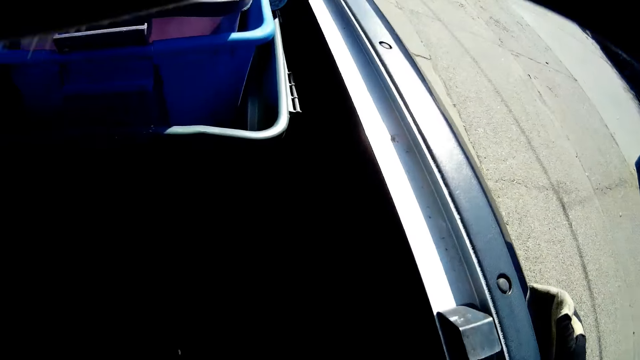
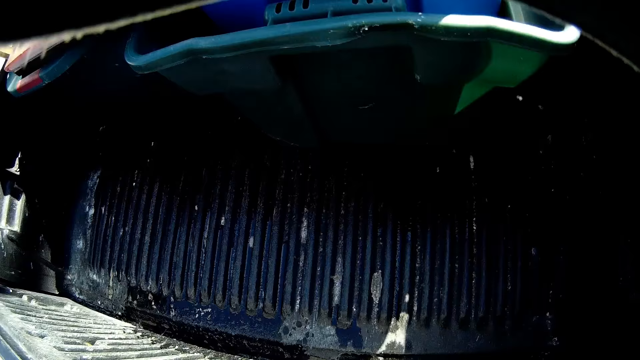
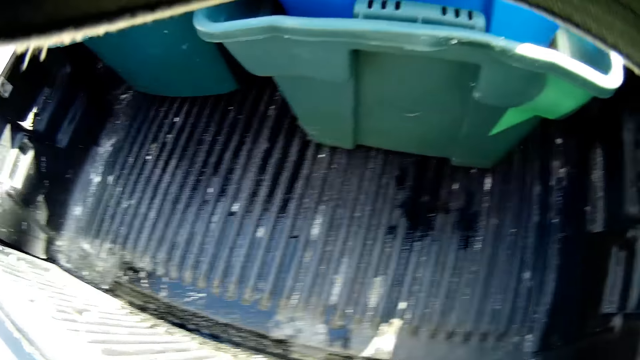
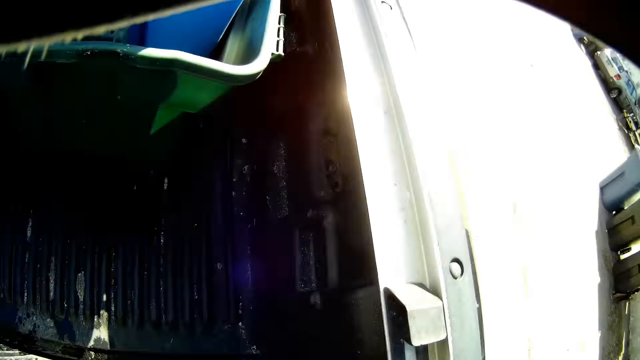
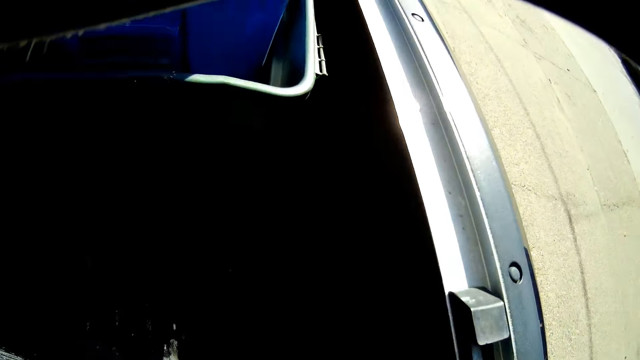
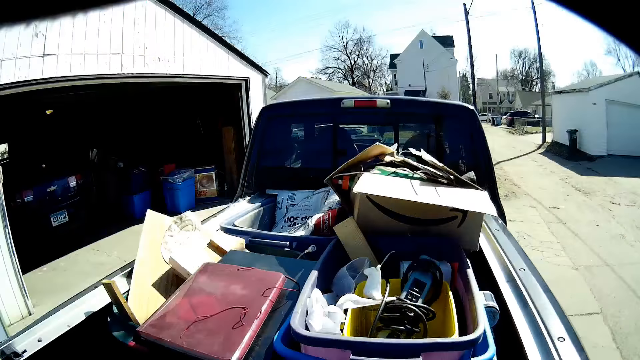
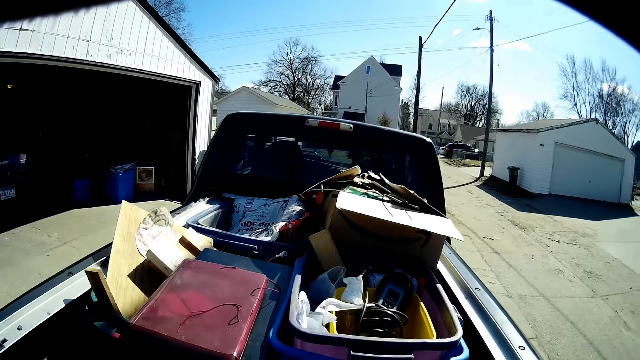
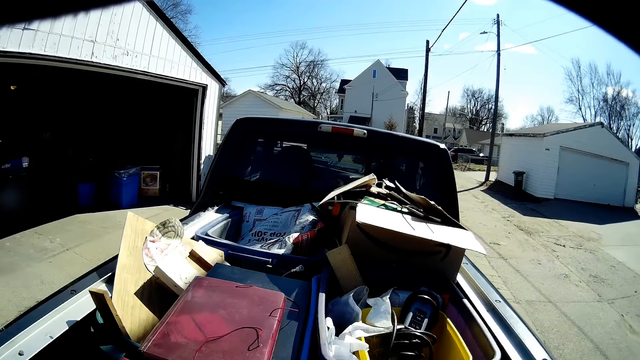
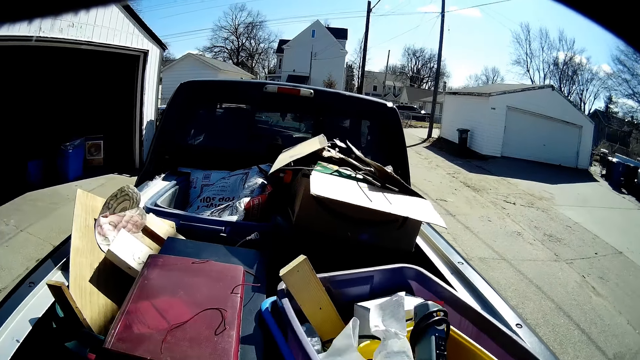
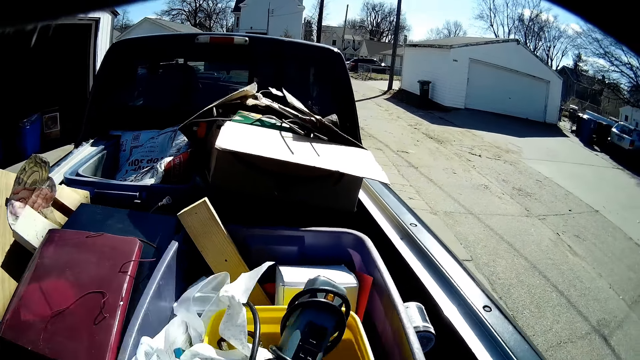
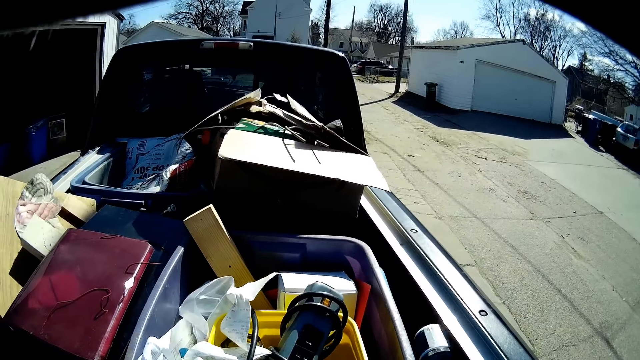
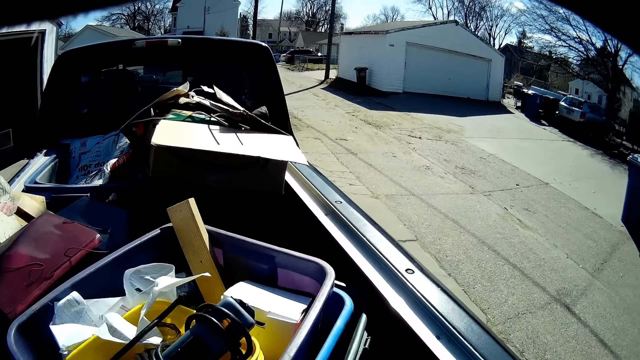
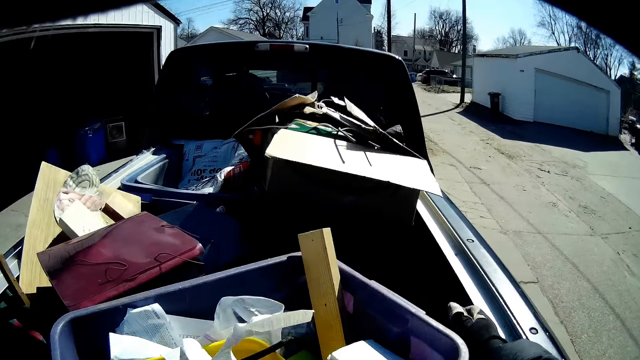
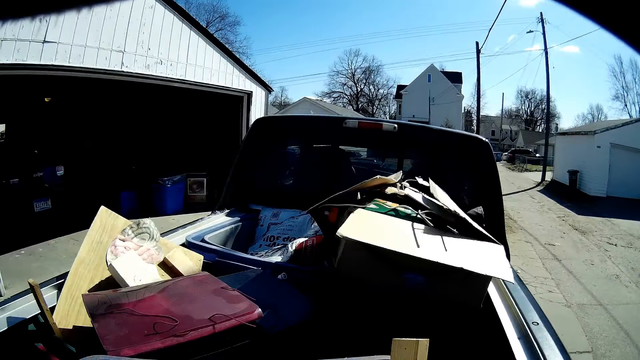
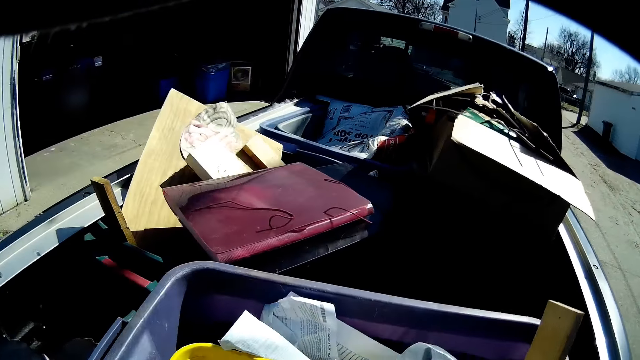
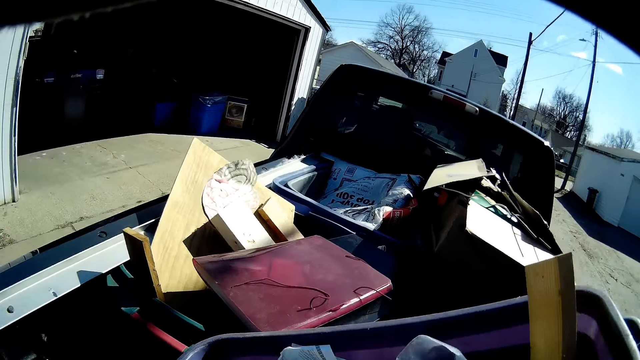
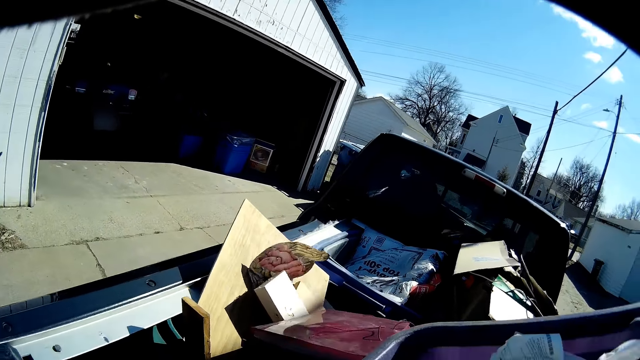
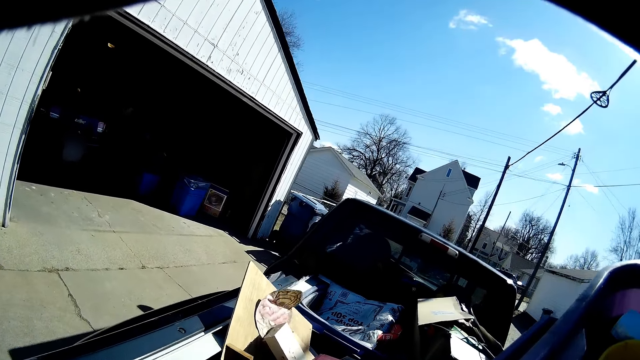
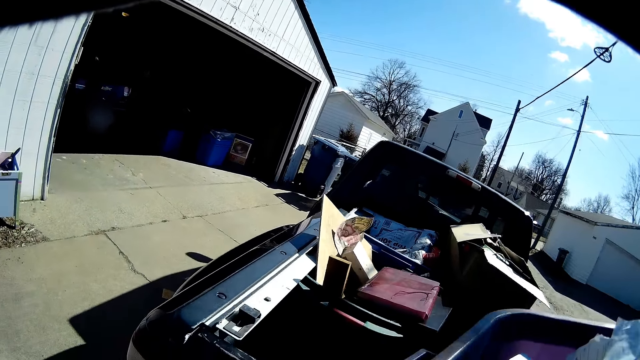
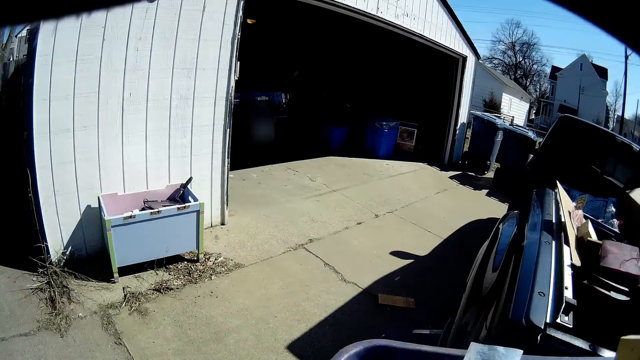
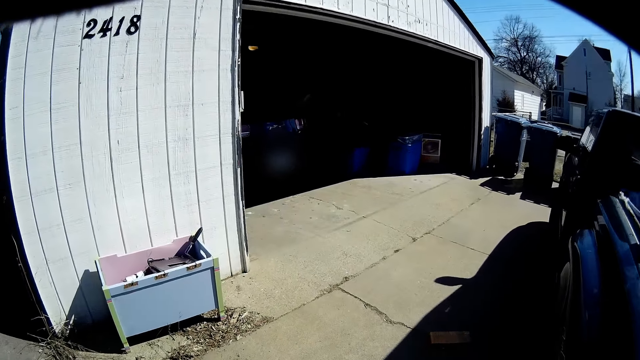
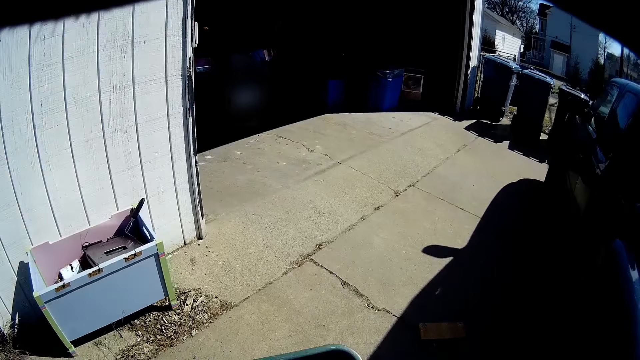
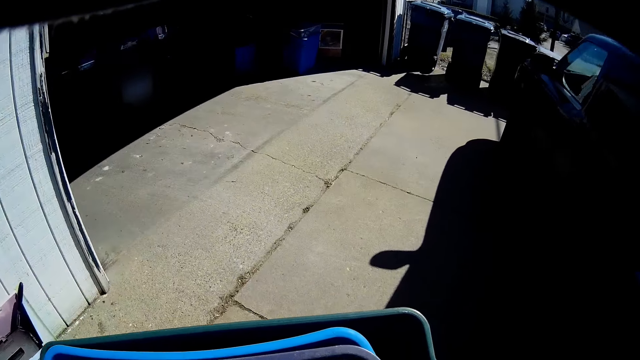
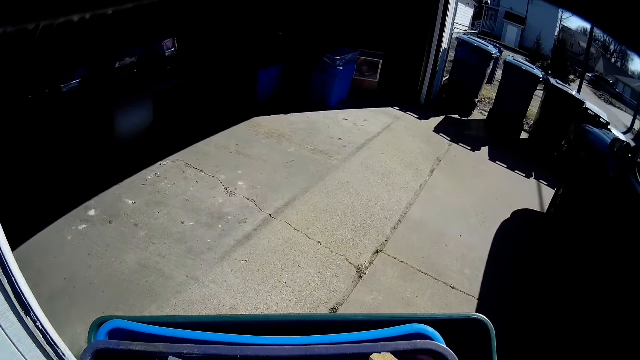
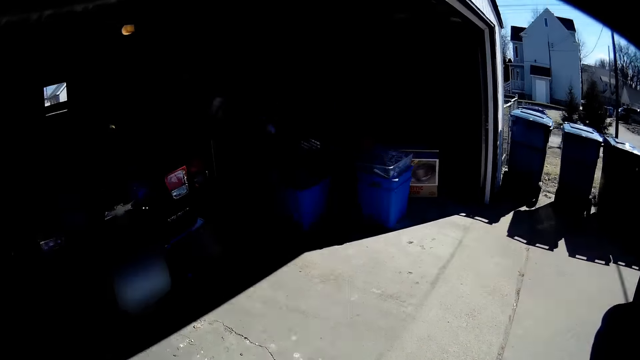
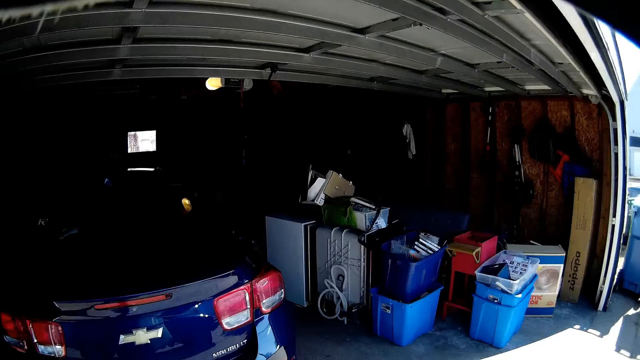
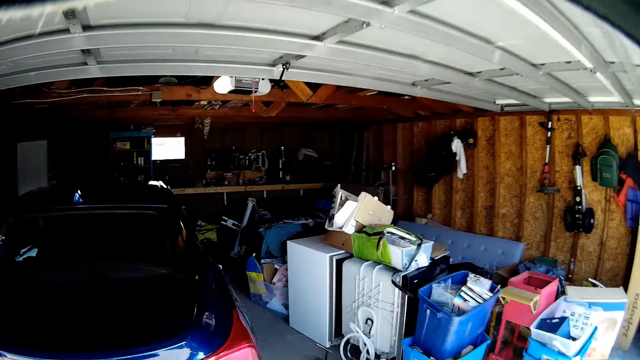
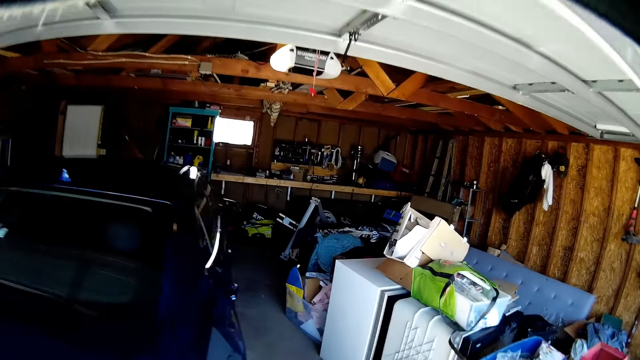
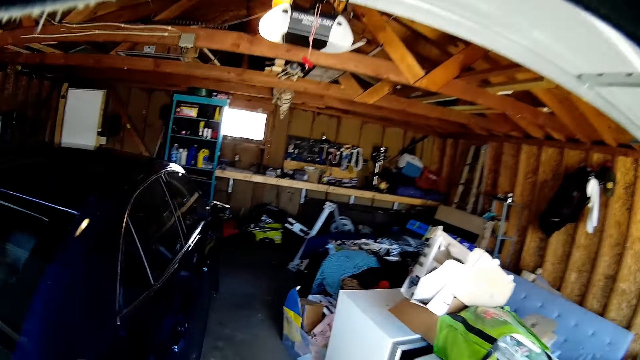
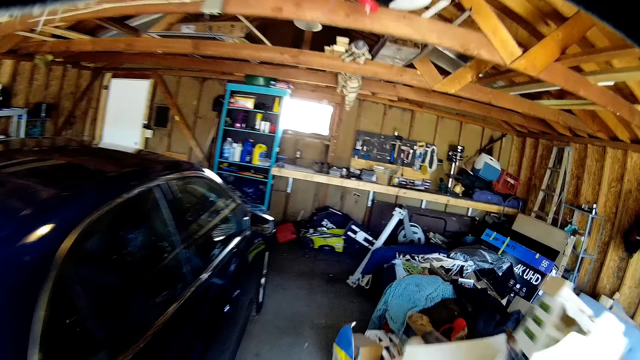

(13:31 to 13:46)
The camera wearer walks around the car. They pick a crate. They walk around the site. They walk towards the workshop.

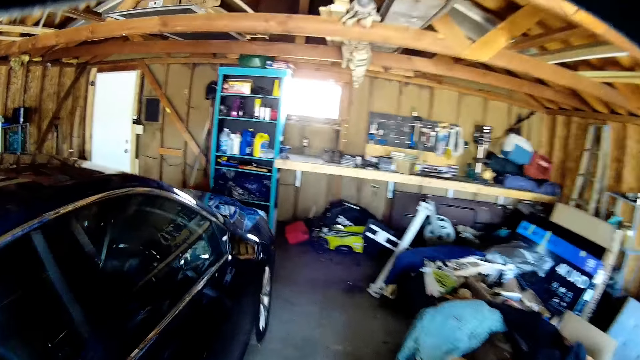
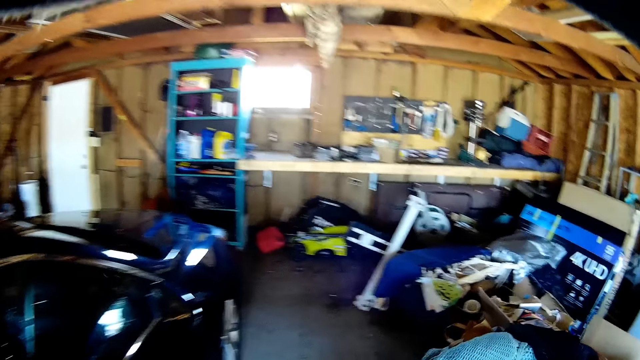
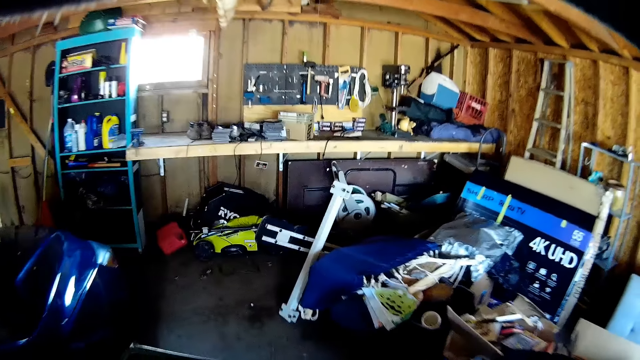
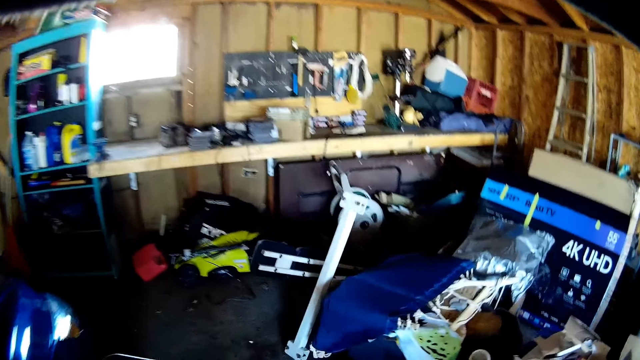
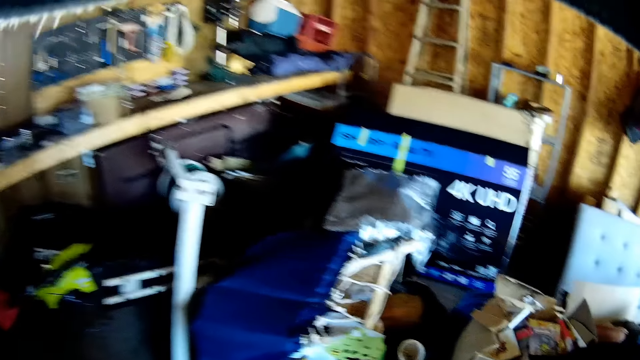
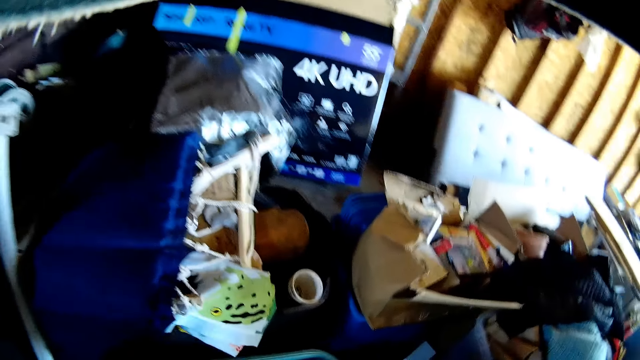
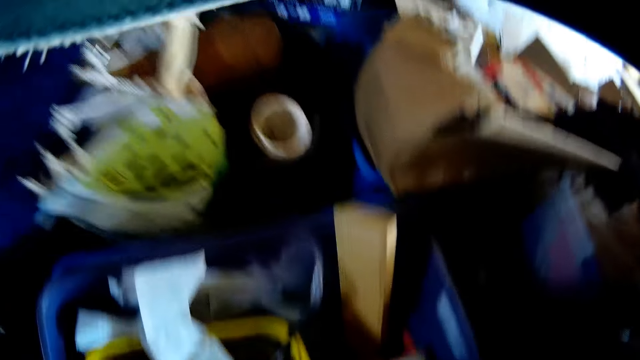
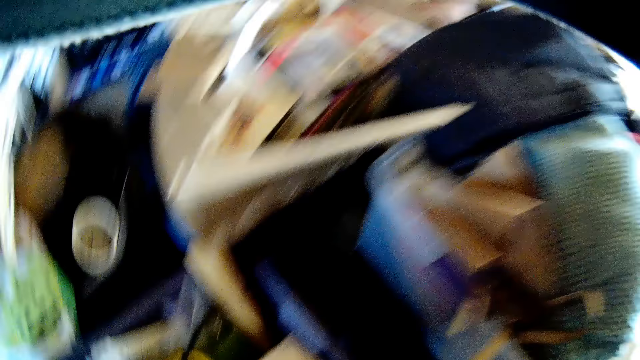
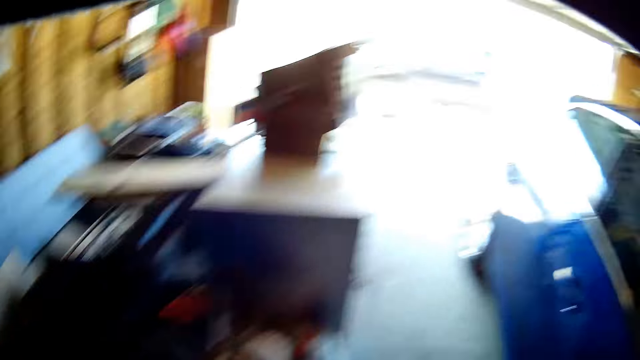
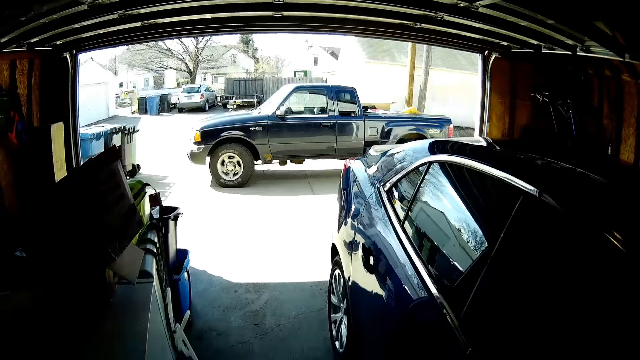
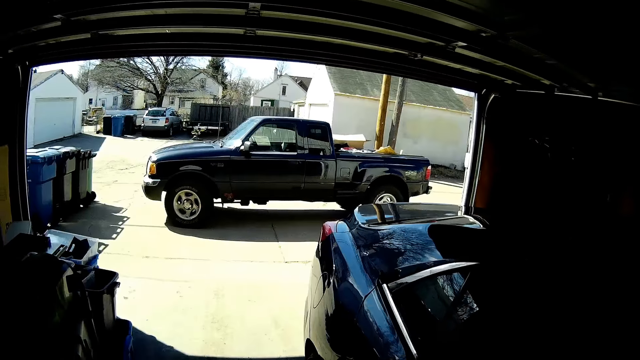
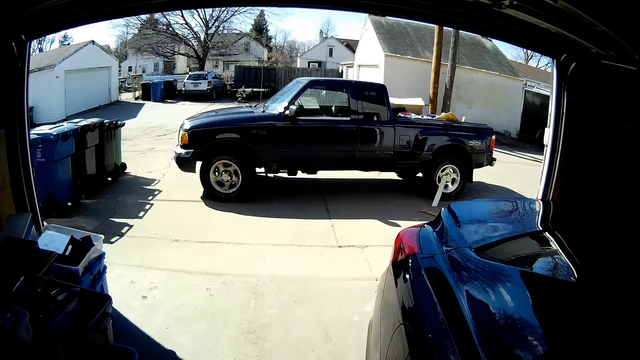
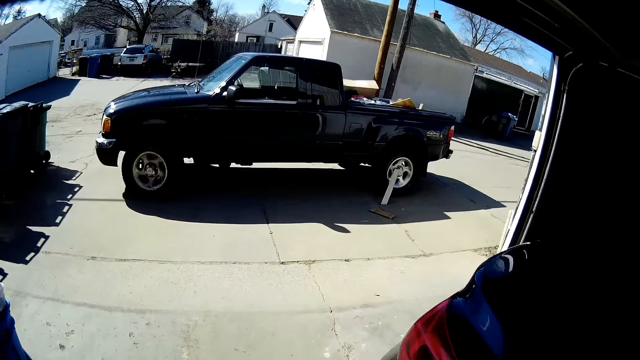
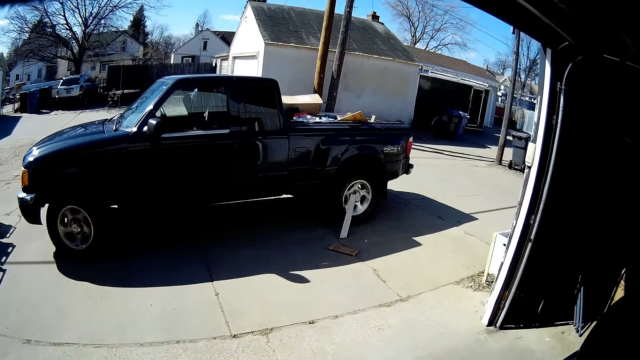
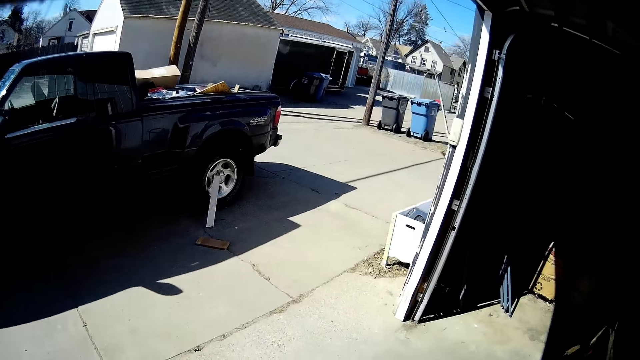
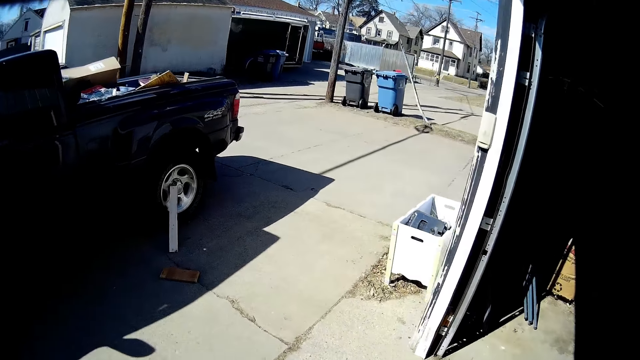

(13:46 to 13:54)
The camera wearer puts the plastic basket down. They walk towards the car.
